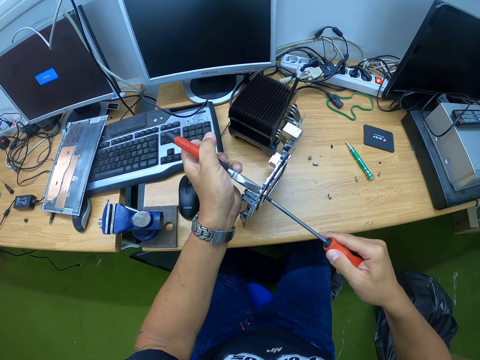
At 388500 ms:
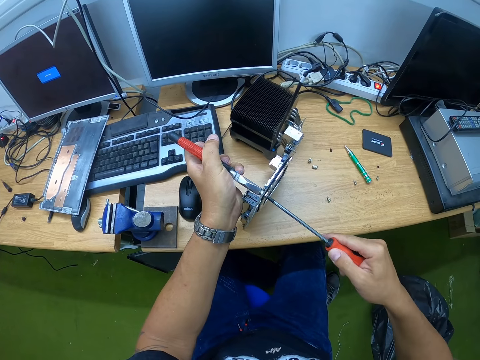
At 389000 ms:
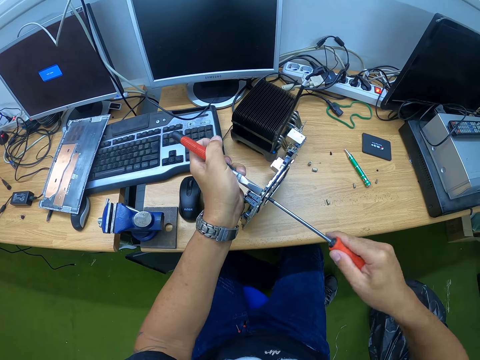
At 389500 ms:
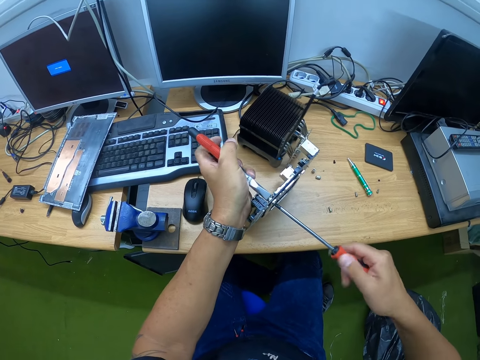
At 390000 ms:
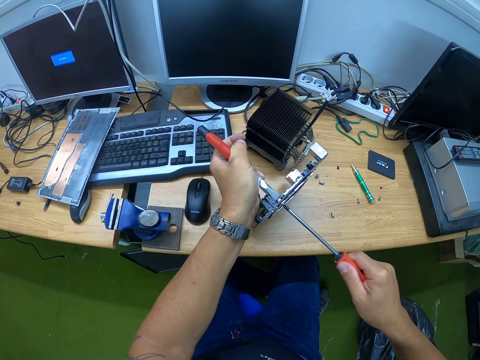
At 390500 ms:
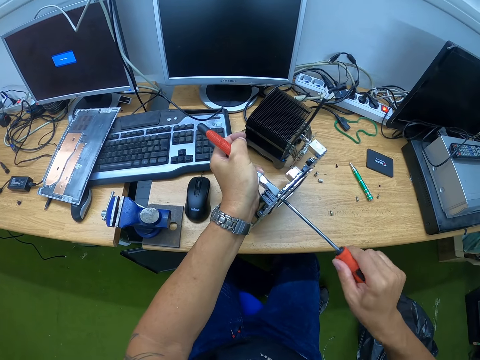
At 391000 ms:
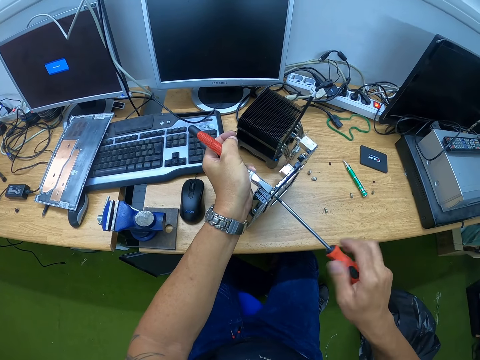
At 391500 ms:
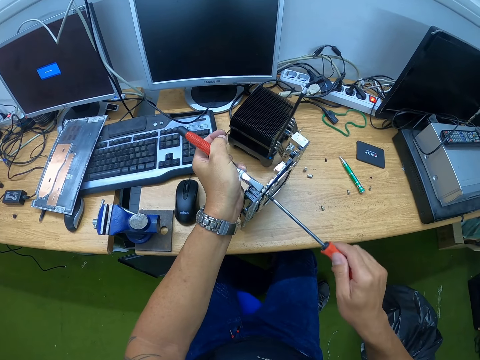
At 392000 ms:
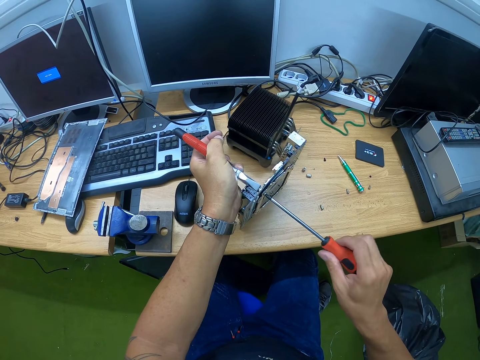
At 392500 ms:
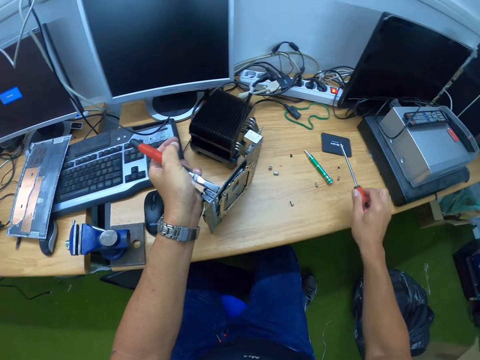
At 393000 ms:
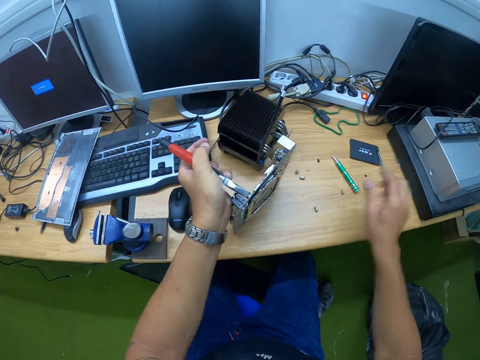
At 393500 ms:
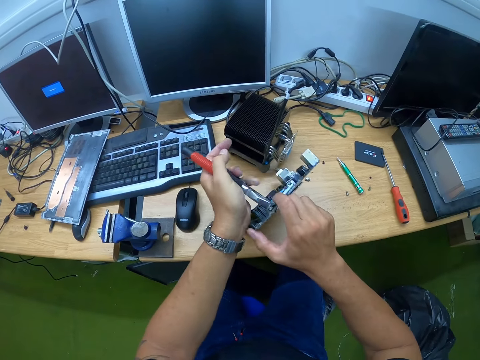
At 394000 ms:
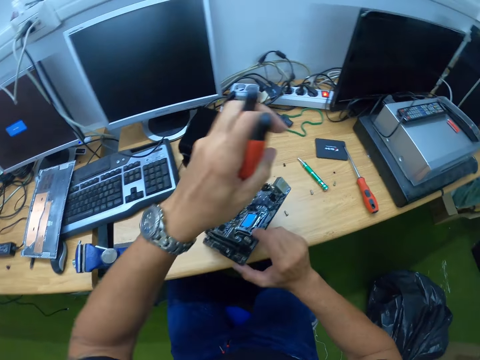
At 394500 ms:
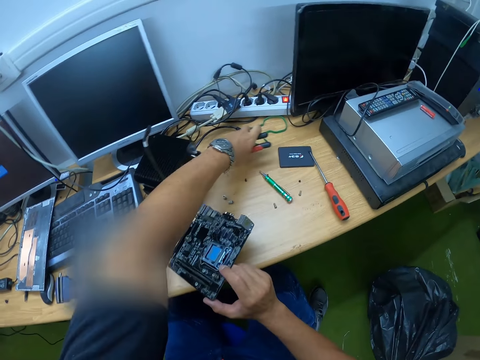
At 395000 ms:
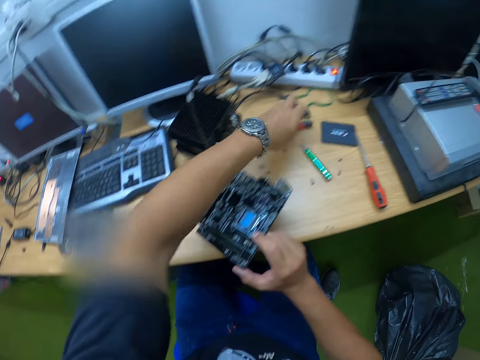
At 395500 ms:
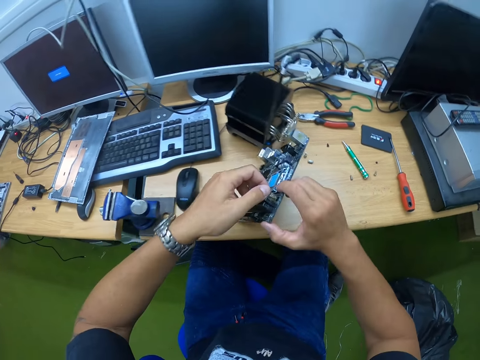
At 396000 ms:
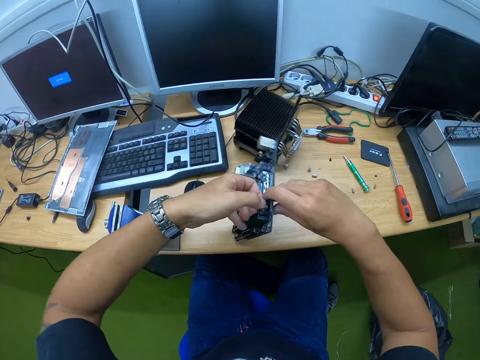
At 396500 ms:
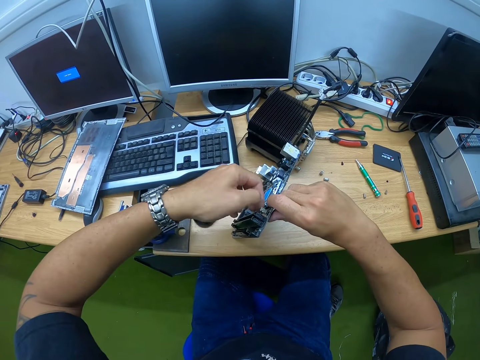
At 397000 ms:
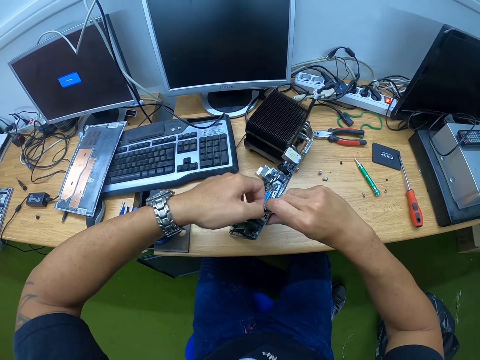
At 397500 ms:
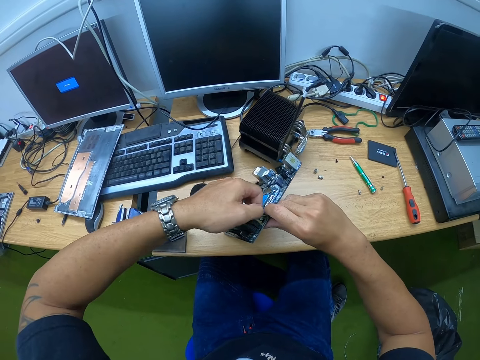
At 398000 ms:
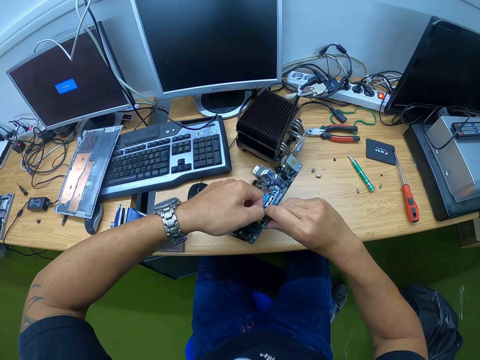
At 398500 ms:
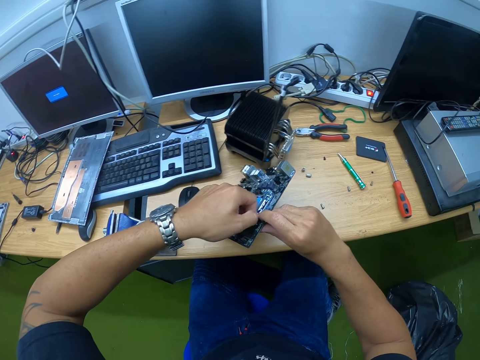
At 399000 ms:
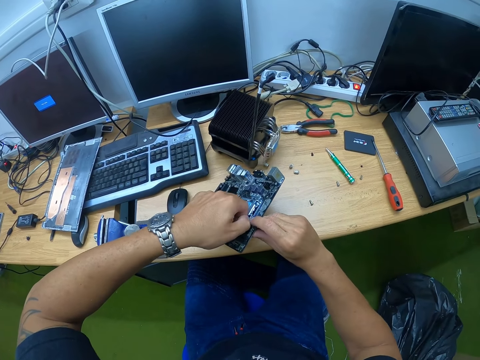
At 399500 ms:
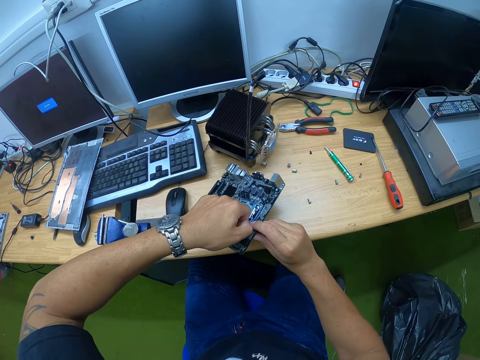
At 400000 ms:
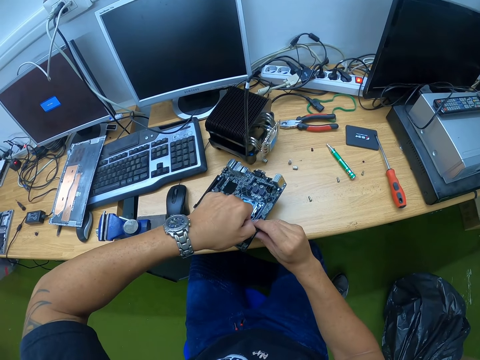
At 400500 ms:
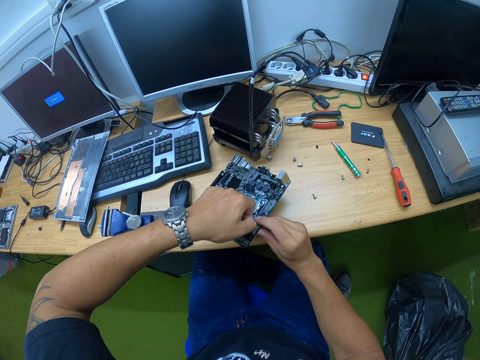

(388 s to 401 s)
The camera wearer holds a screw with a pair of pliers in the left hand. He loosens the screw from the cpu board or motherboard with a screwdriver in his right hand. He drops the red screwdriver on the table with his right hand. He holds the motherboard with the right hand. He places the pliers on the table with the left hand. He removes the screw from the motherboard with the left hand. He removes the plug on the cpu board with his left hand.

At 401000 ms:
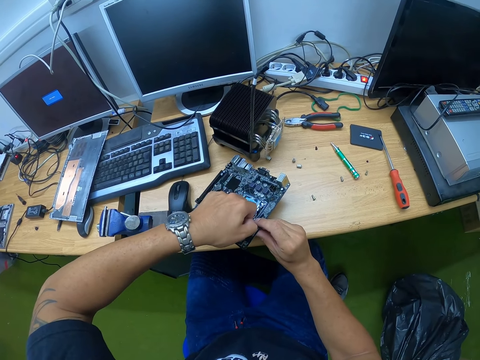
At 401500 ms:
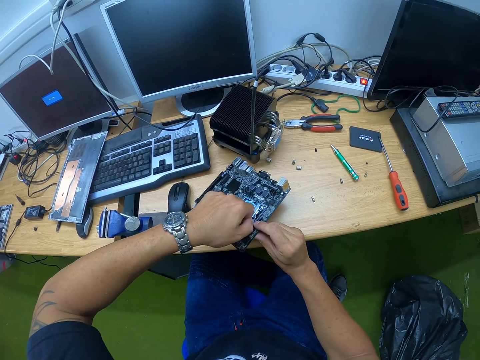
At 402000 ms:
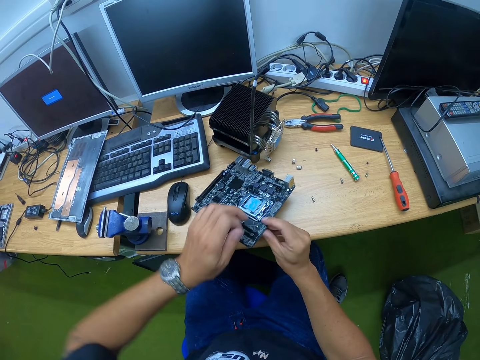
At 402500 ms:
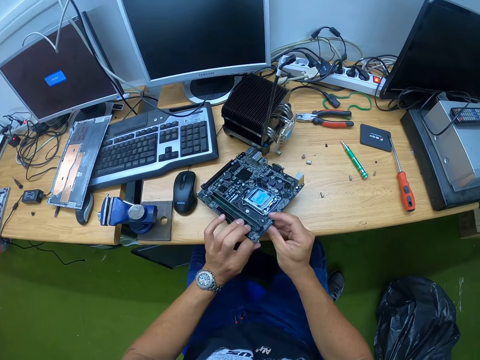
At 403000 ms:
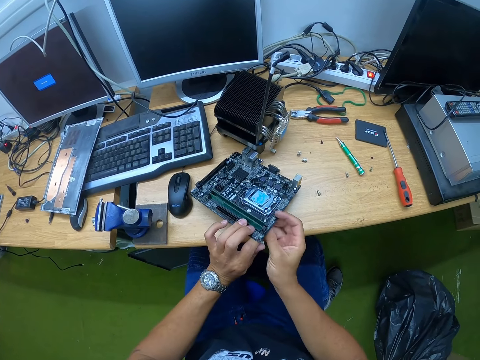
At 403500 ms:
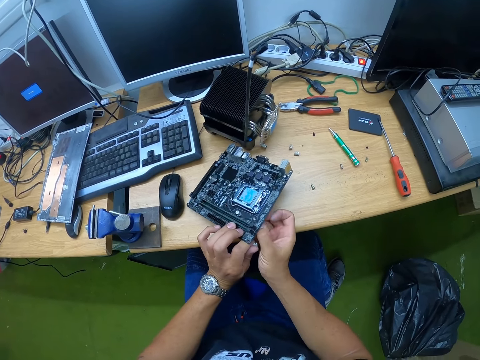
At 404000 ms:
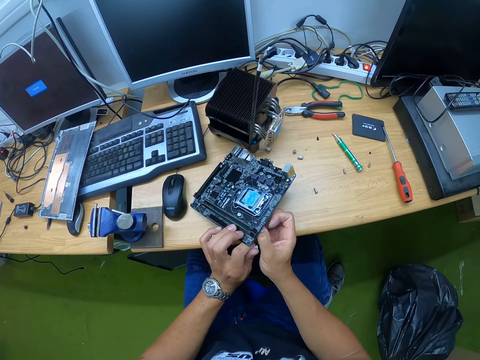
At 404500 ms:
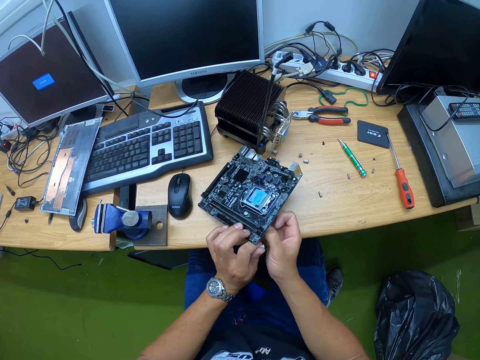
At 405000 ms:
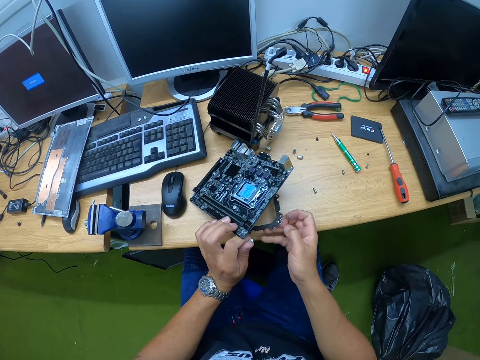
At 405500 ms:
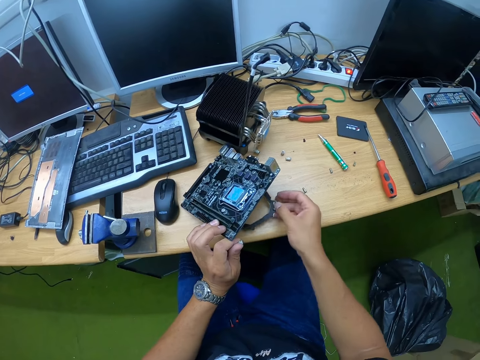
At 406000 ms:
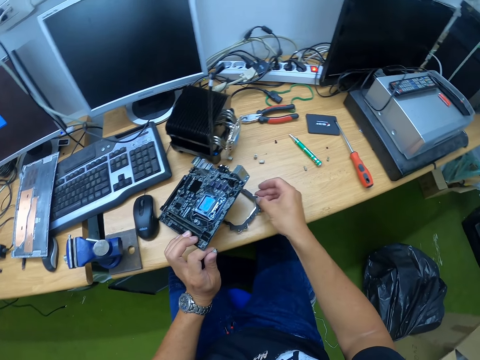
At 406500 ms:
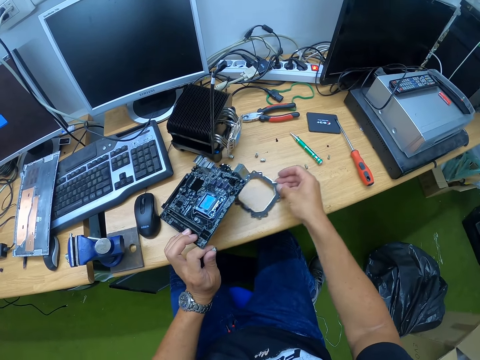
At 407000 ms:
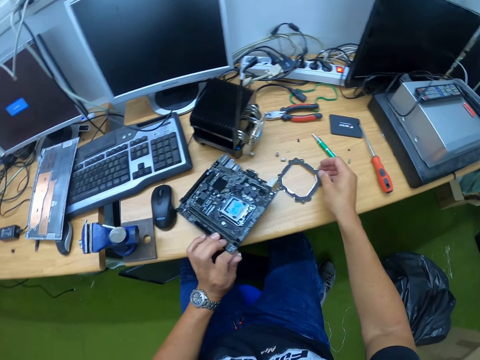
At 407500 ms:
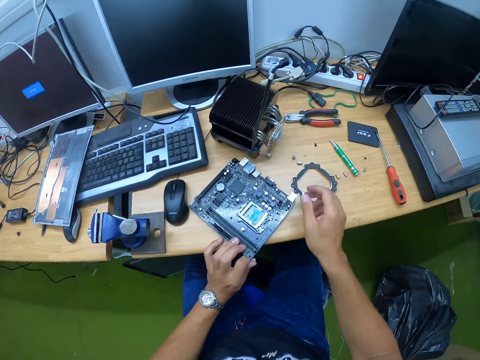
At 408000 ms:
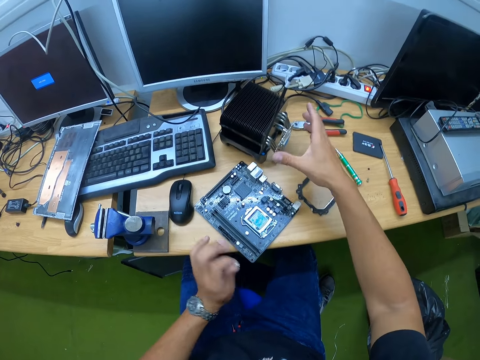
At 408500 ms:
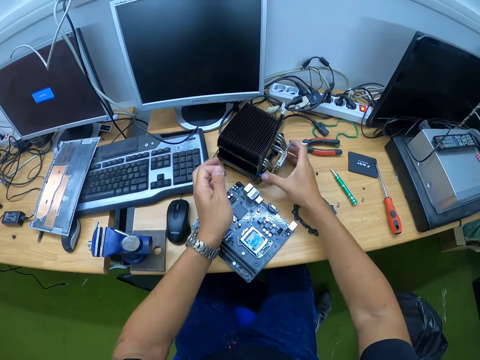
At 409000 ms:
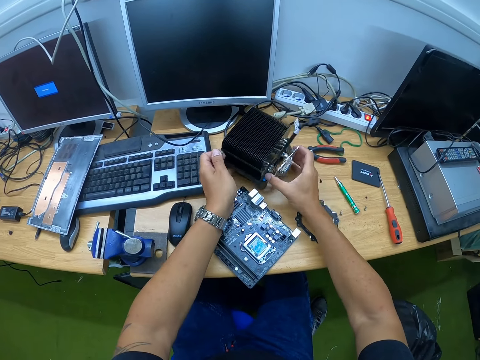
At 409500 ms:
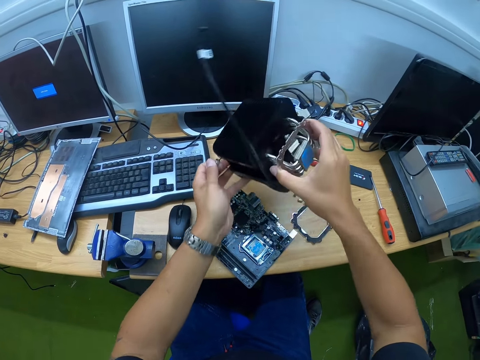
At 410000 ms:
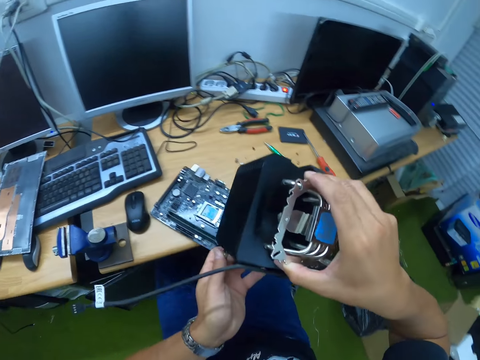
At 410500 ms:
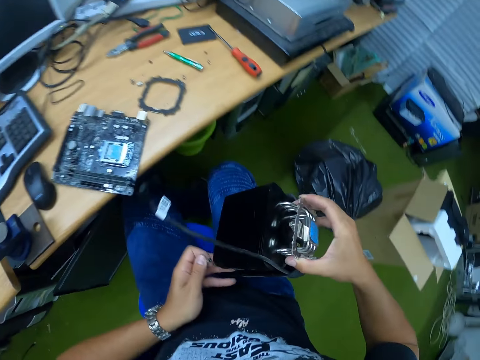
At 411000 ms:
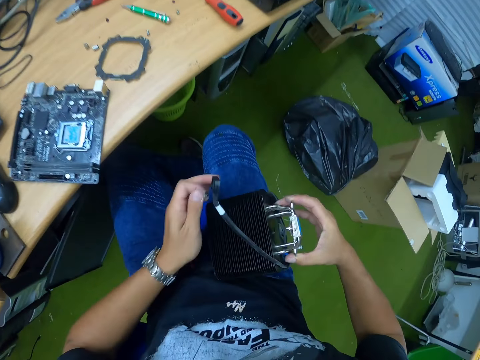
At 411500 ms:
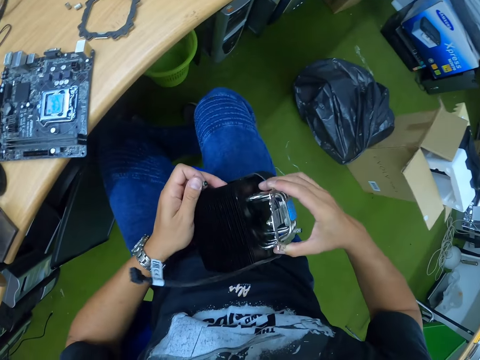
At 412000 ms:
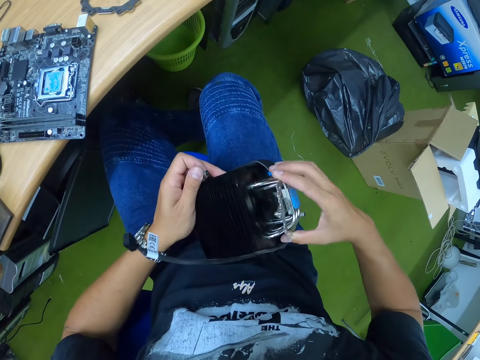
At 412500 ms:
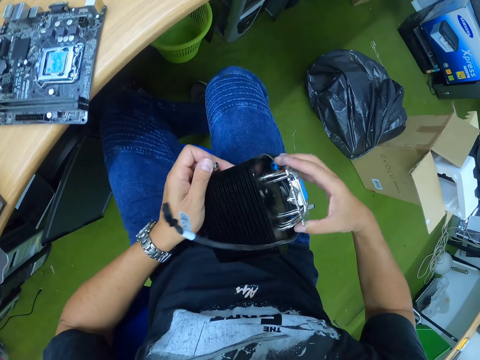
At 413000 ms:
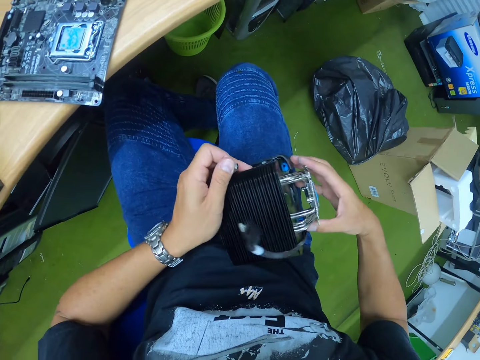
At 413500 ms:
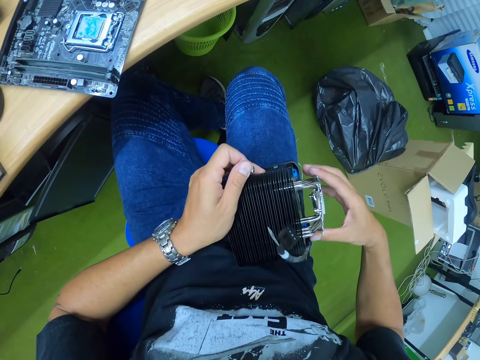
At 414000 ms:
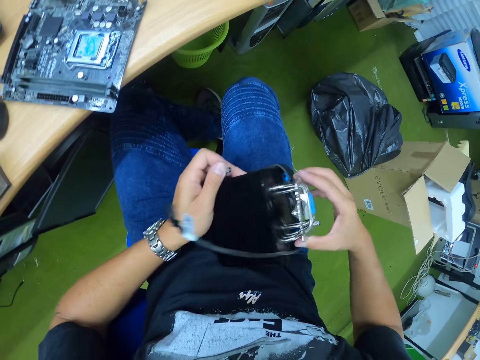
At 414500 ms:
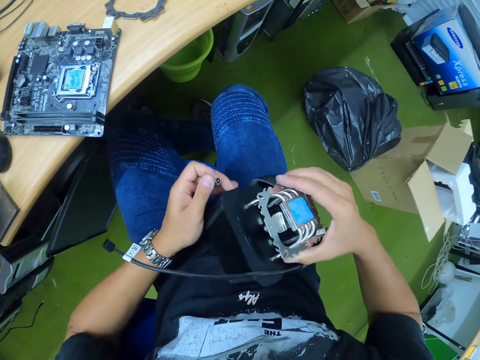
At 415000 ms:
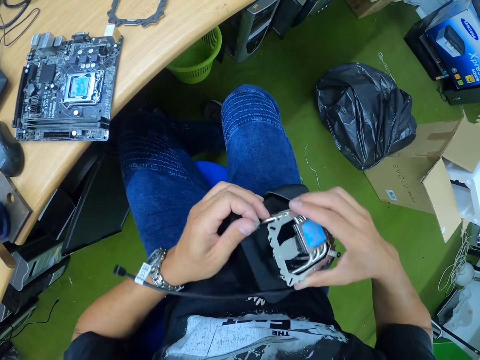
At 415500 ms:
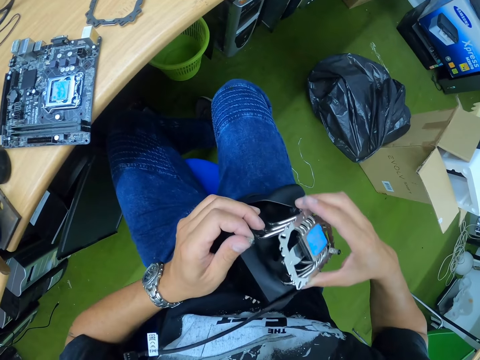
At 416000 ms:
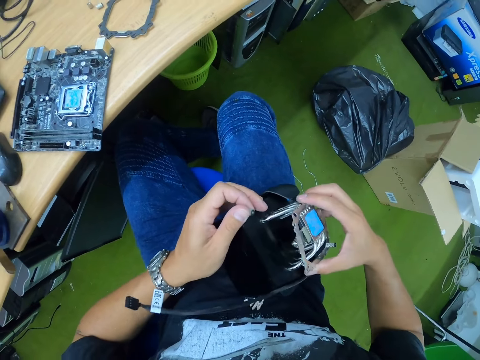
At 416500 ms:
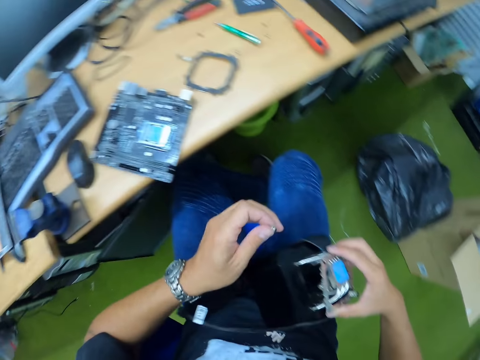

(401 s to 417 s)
The camera wearer holds a rectangular motherboard component with the right hand. He moves the rectangular motherboard component with the right hand on the table. He places the rectangular motherboard component with the right hand on the table. He carries the cpu cooling fan from the table with both hands. He drops the cooling fan on his lap with both hands. He adjusts the cpu cooling fan on his lap with both hands. He looks at the fan.
